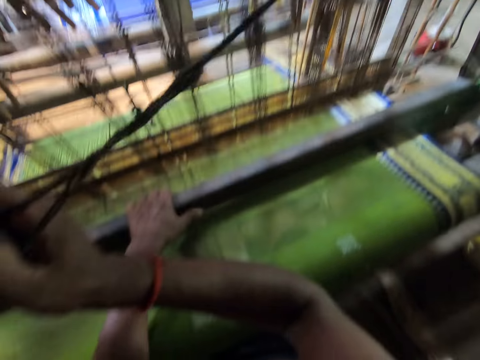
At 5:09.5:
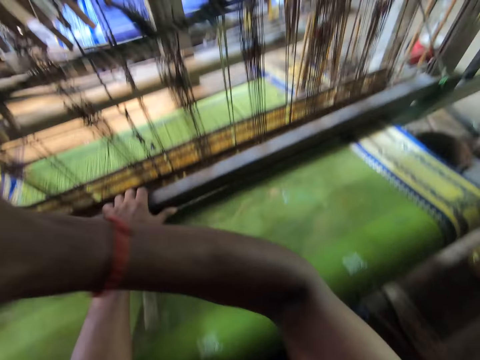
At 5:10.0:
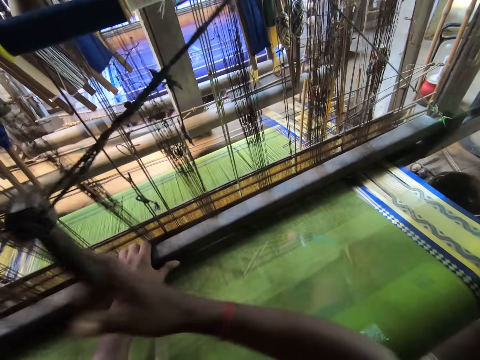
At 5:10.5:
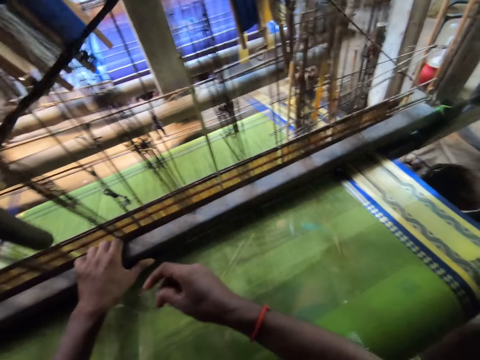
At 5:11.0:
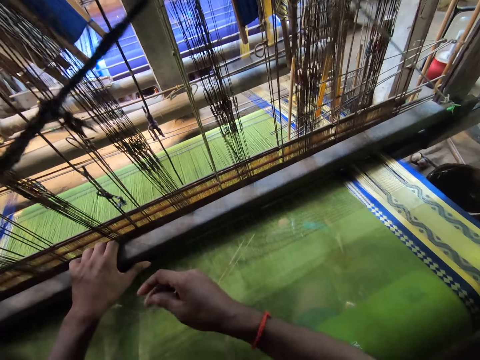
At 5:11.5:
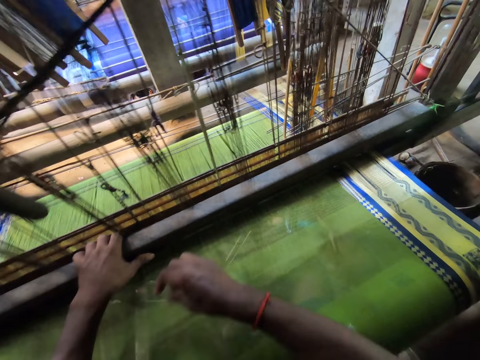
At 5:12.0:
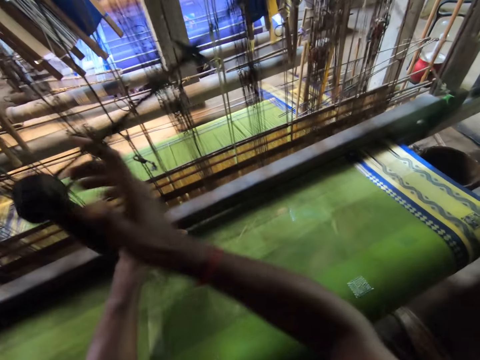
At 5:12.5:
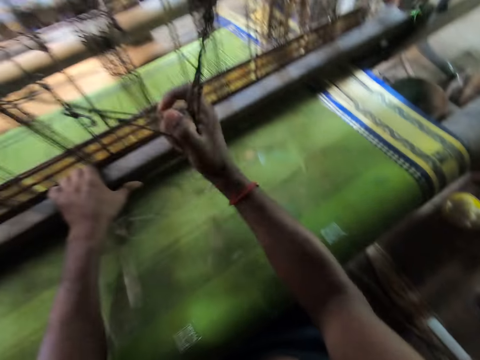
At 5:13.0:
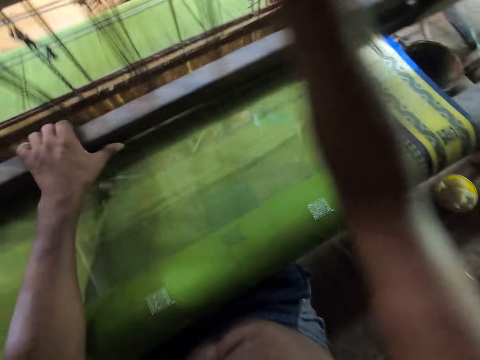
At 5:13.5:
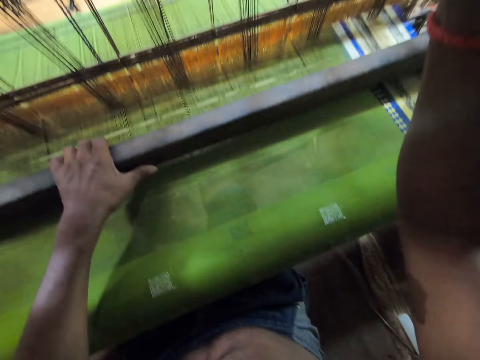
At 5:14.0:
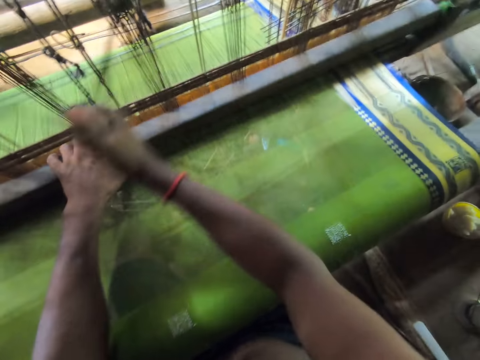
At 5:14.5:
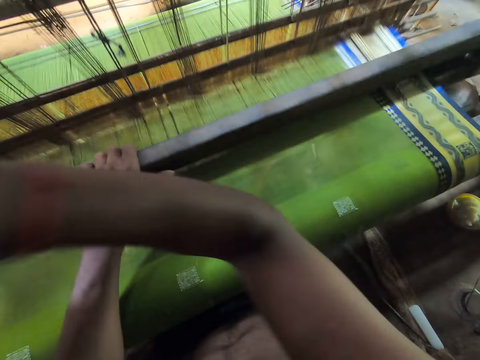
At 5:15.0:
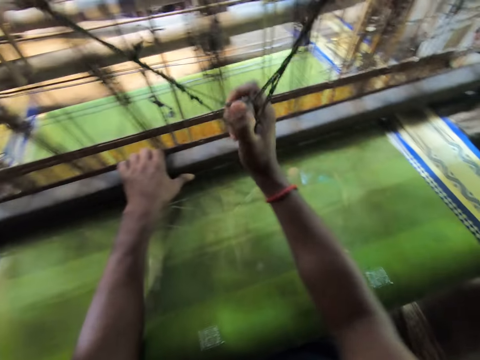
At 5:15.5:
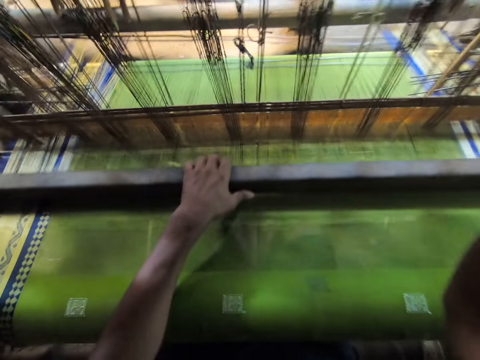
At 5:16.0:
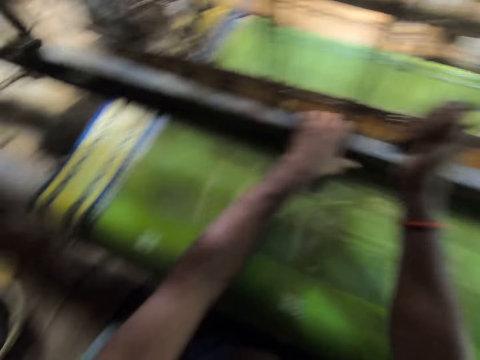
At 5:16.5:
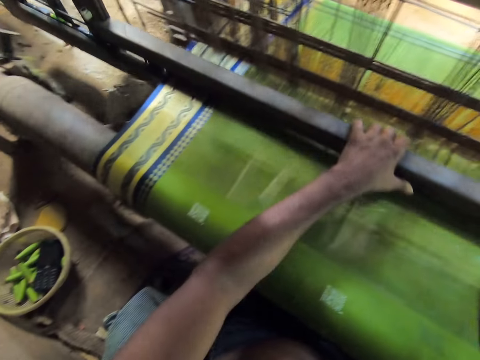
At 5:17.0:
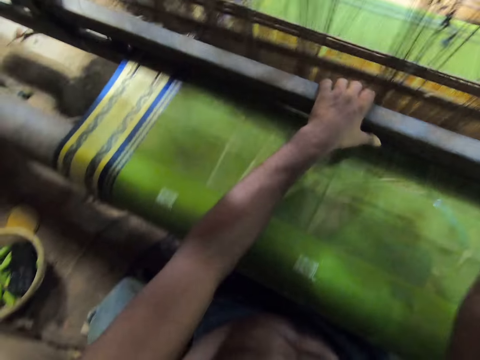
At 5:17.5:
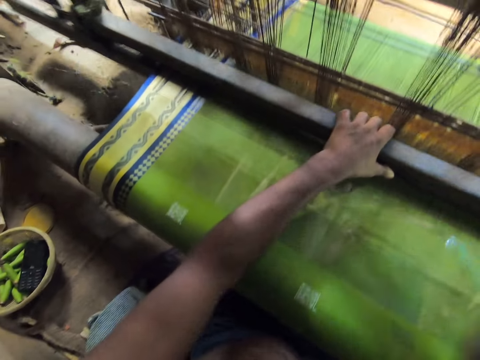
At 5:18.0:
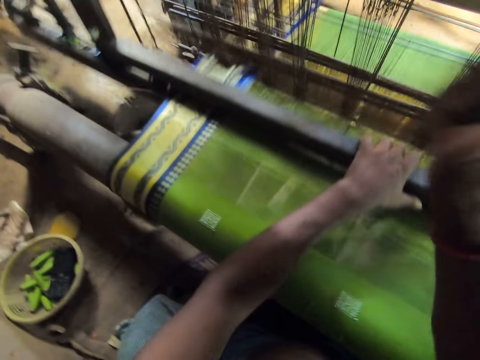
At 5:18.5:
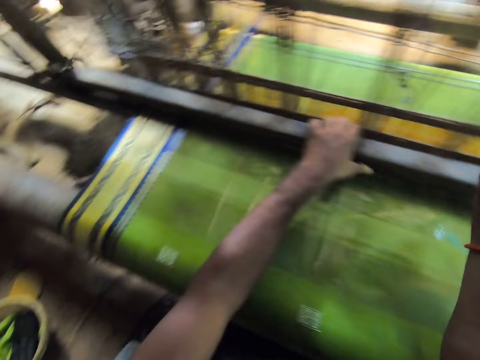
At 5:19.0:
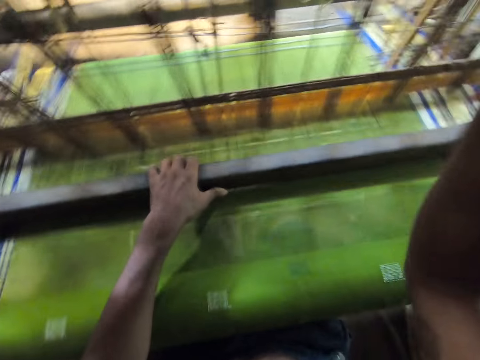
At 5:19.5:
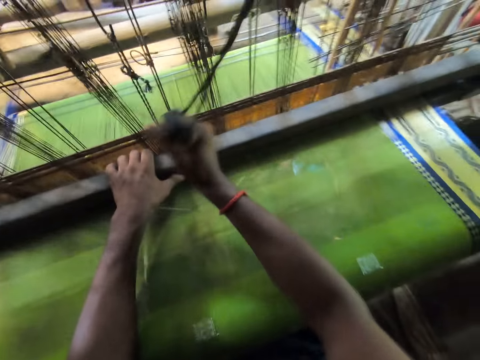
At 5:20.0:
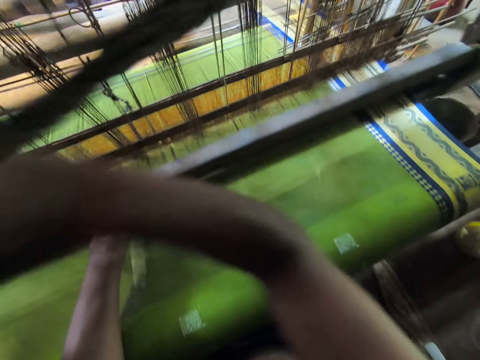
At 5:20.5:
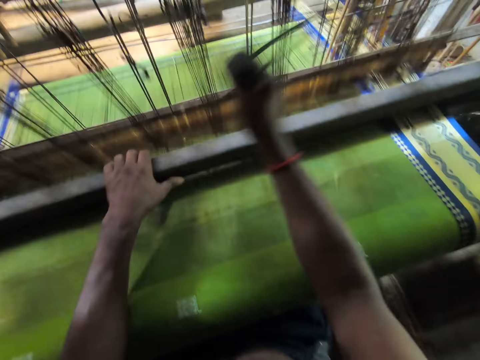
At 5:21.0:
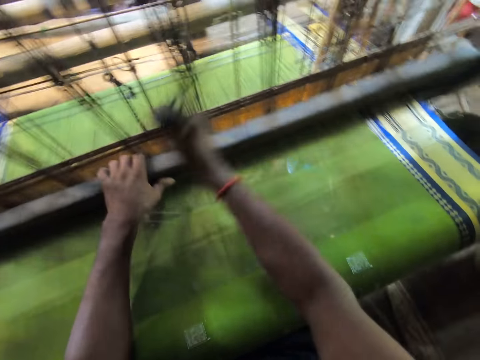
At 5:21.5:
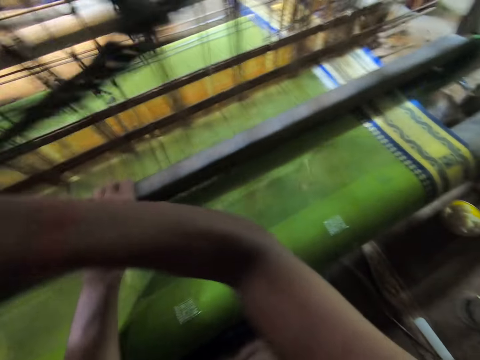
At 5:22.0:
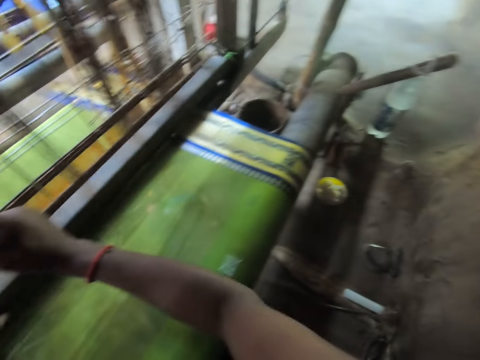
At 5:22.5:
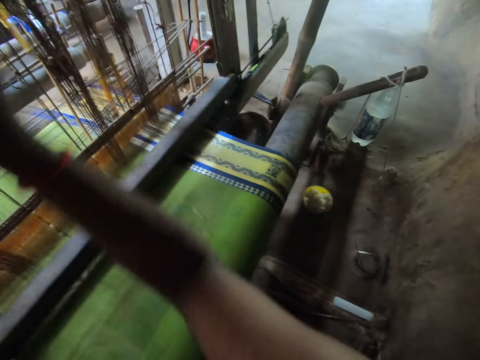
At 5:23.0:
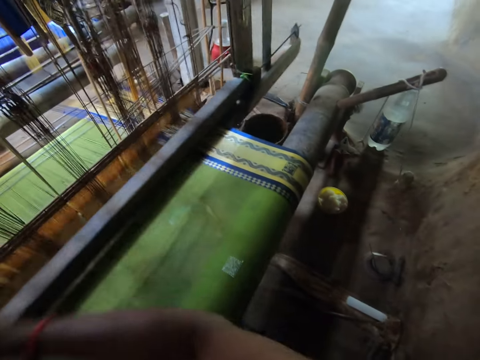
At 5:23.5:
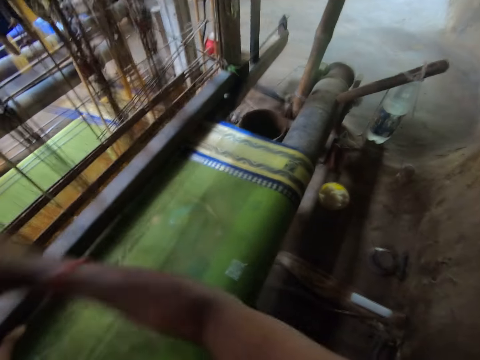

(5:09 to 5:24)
The camera wearer operates the machine. He pulls the pull cord with his right hand. He operates the machine again. The kid converses to the camera wearer. The camera wearer operates the machine.

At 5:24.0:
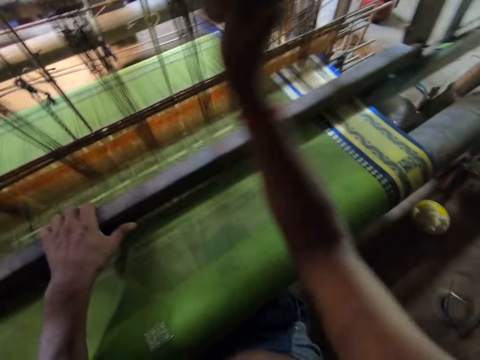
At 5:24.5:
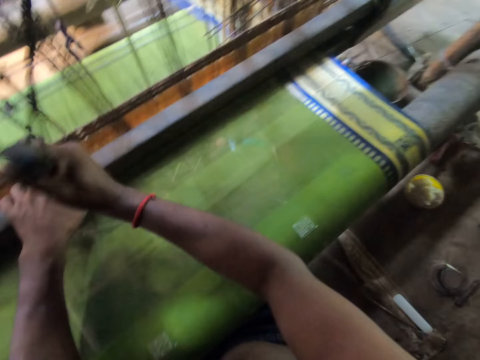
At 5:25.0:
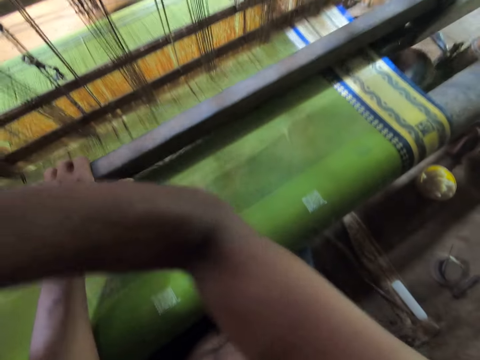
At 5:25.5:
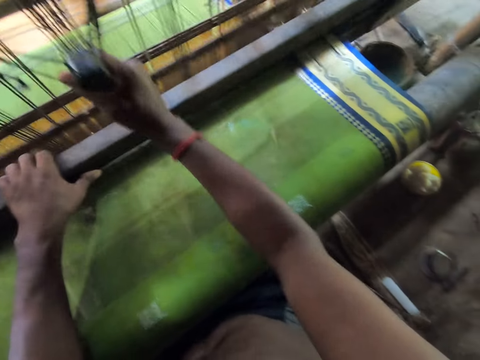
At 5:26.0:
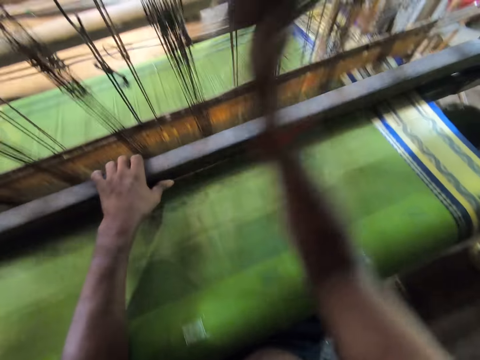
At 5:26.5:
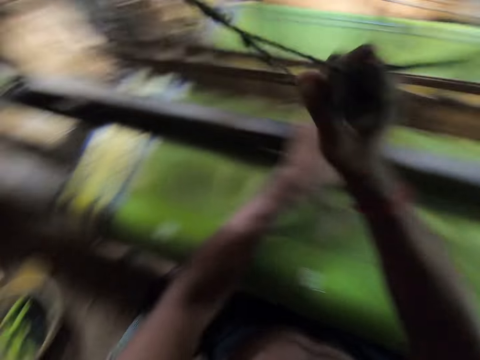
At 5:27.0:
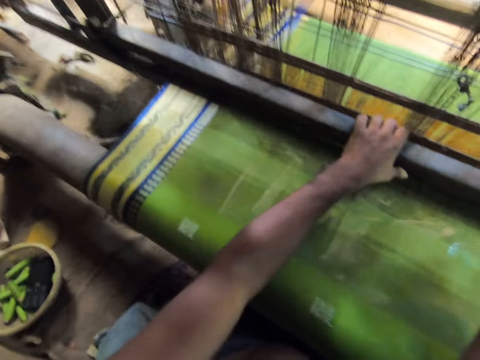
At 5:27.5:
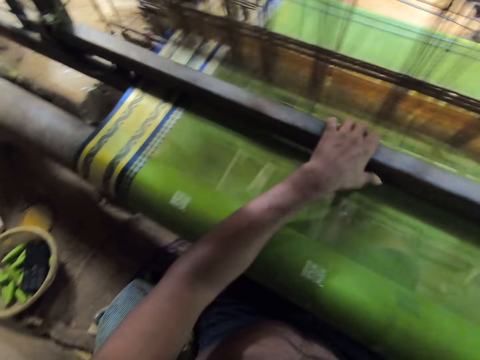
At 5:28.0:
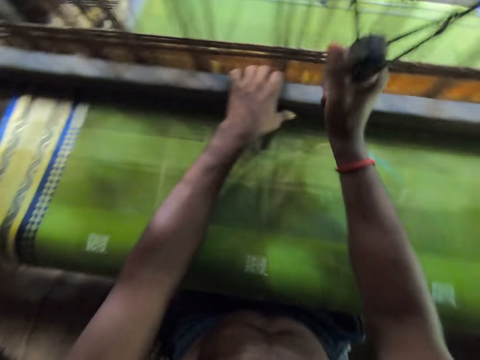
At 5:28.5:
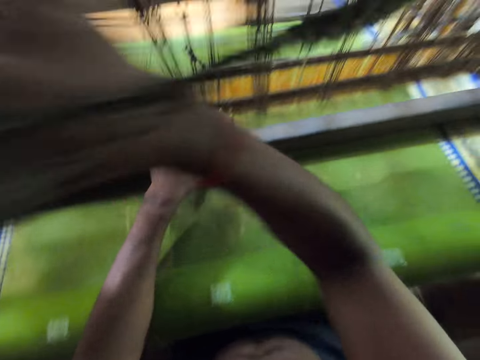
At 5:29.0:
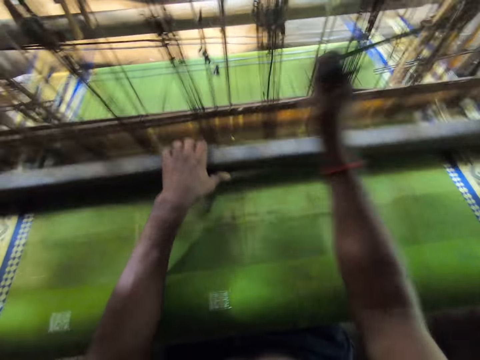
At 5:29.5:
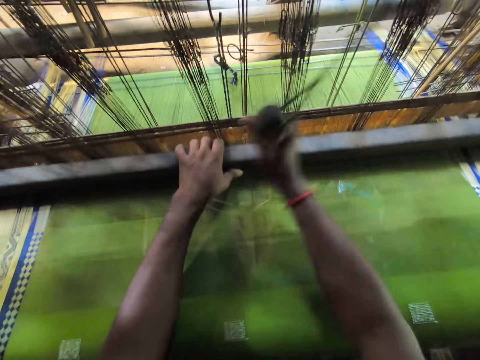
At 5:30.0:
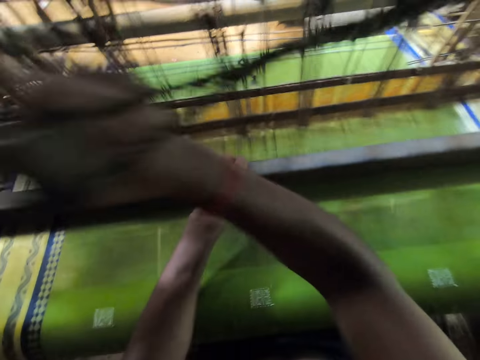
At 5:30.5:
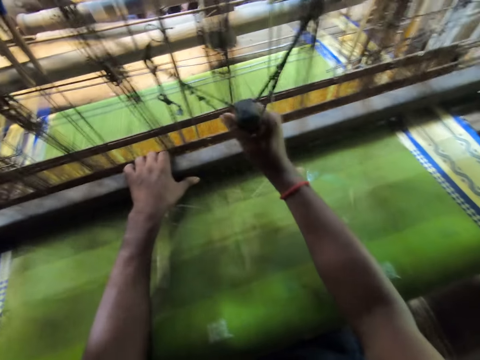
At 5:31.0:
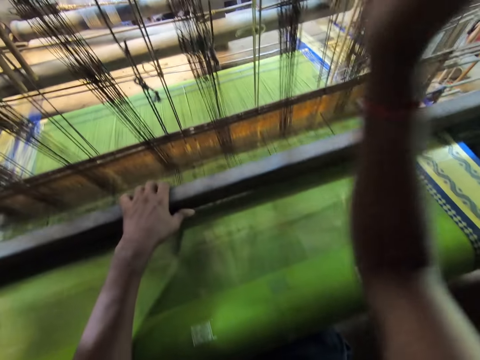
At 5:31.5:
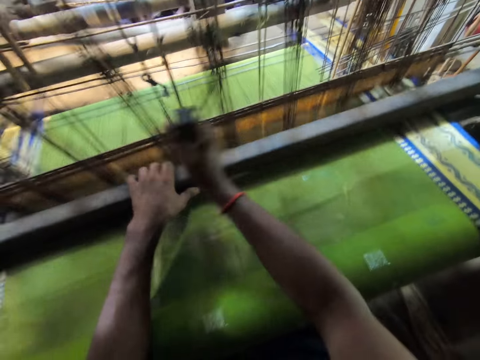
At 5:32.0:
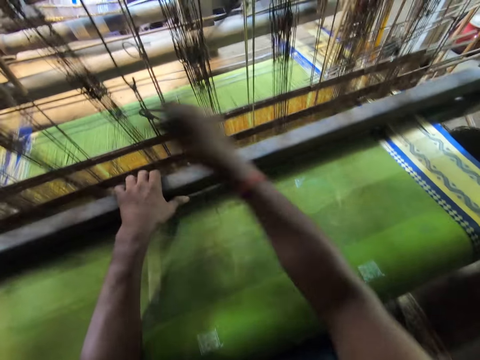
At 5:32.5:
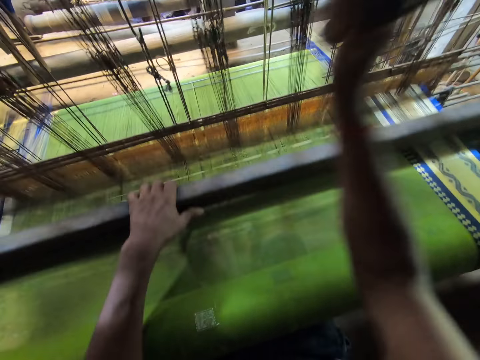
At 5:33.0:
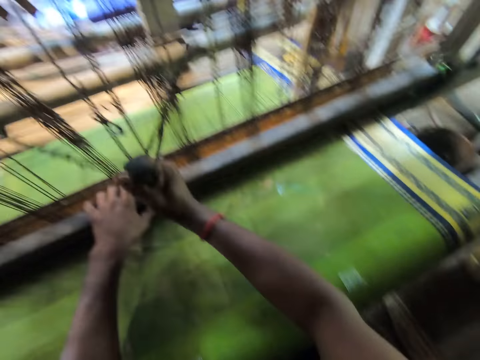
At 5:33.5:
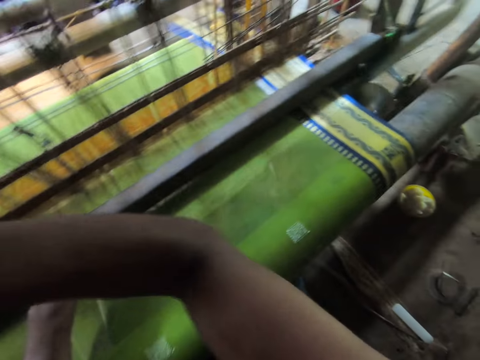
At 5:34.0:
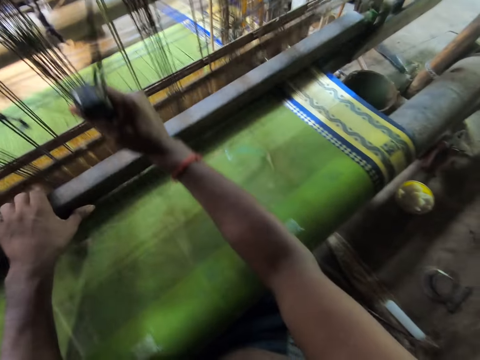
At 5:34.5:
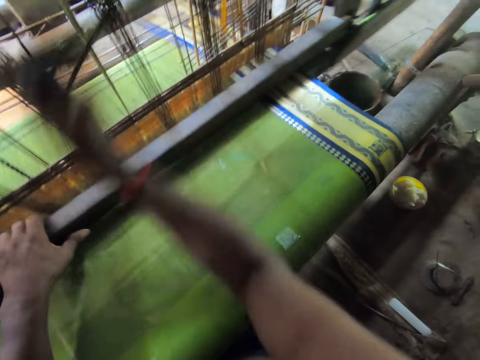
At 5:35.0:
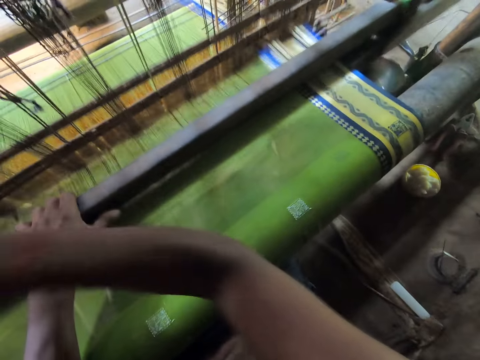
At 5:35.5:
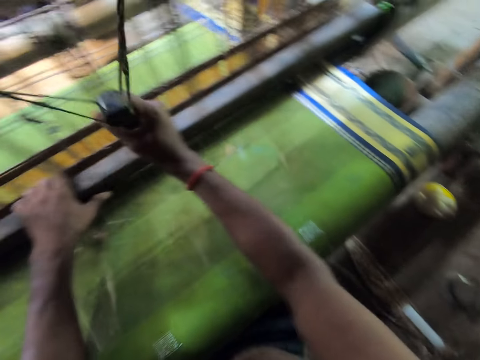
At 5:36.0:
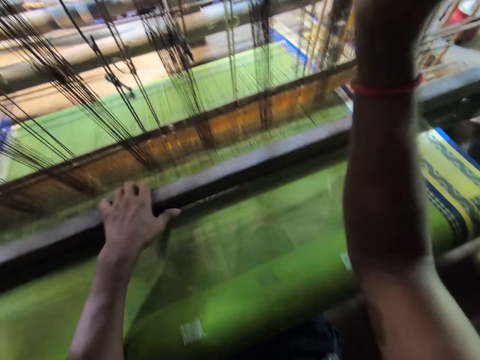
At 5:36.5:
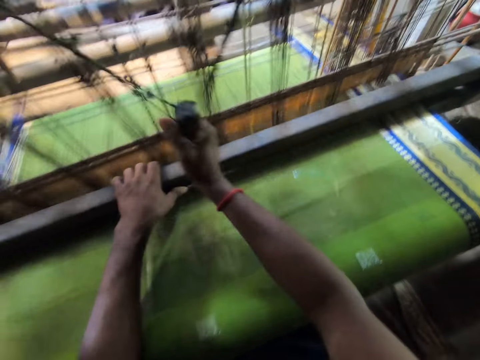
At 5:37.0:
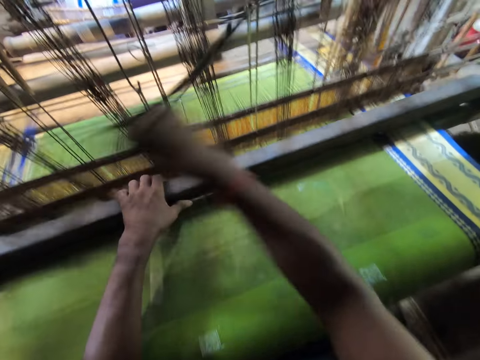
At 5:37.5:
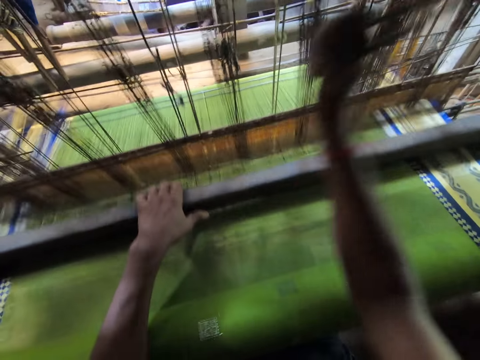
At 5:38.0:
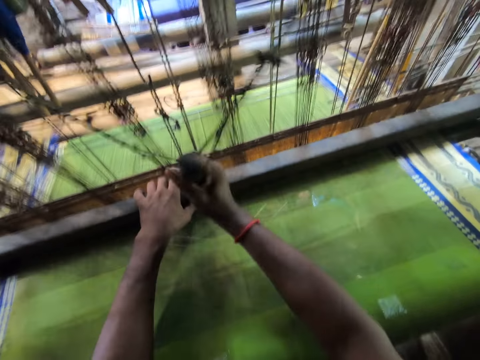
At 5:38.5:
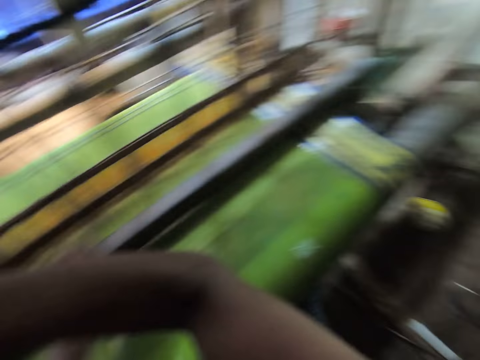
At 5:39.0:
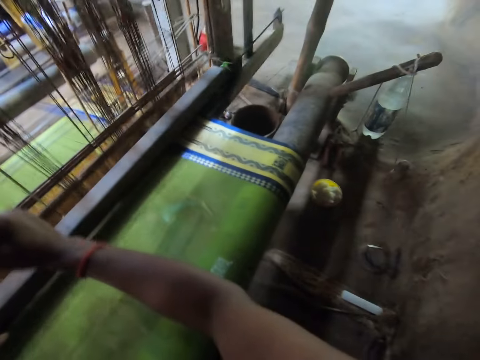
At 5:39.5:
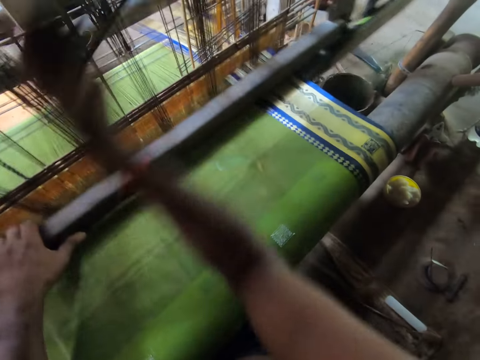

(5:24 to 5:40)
The camera wearer holds the batten with his left hand.
